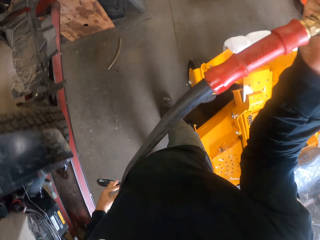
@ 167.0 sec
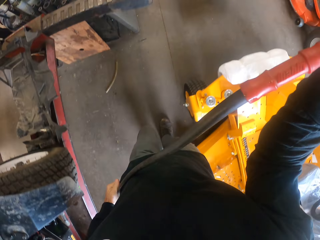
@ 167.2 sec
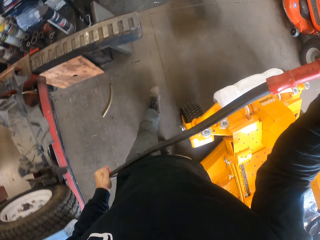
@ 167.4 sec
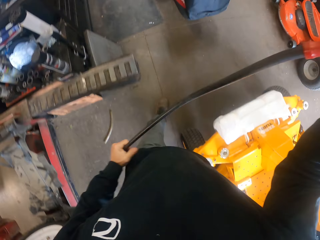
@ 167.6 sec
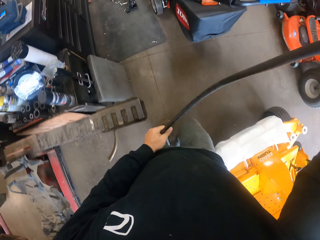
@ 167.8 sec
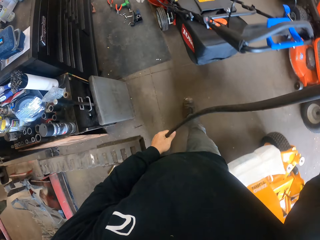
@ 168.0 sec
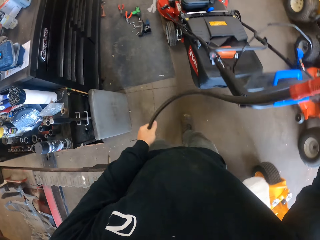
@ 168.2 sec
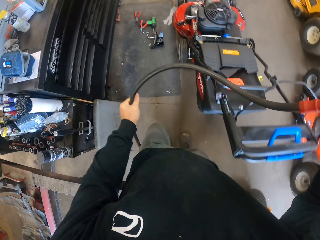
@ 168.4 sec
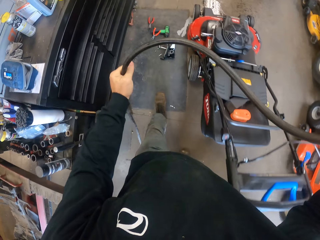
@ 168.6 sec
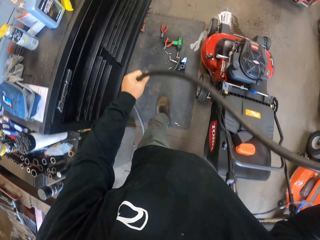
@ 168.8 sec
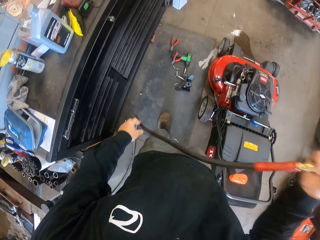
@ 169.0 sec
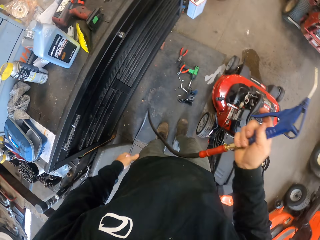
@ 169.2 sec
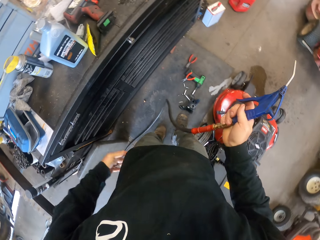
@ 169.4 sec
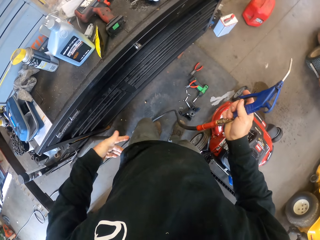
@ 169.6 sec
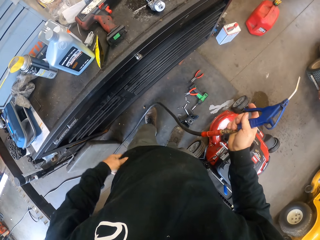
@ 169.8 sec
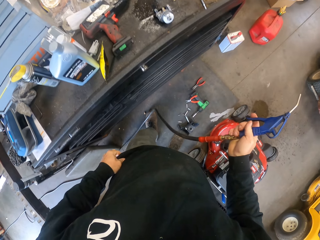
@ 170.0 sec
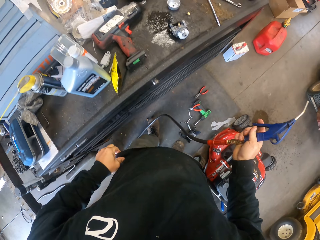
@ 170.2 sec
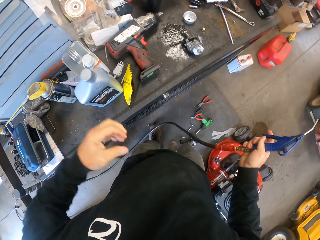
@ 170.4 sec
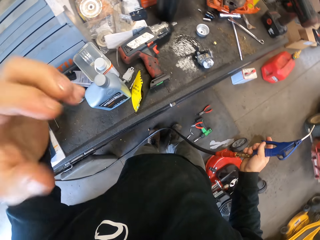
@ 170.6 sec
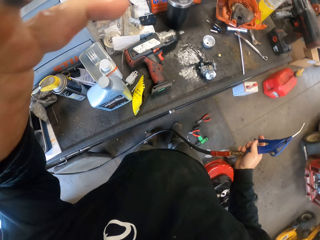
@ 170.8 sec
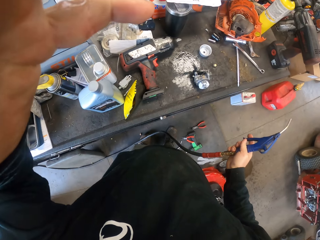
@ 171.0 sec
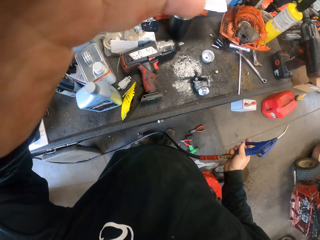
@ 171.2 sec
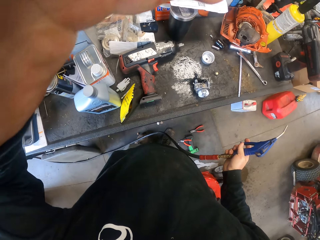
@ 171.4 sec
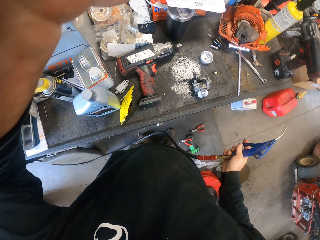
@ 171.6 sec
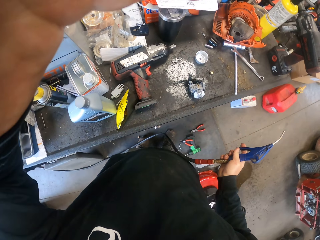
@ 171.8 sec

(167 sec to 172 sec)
The camera wearer walks across the workshop. He moves the hose in his hands. He adjusts his cloth with his left hand. He adjusts the camera with his right hand.
